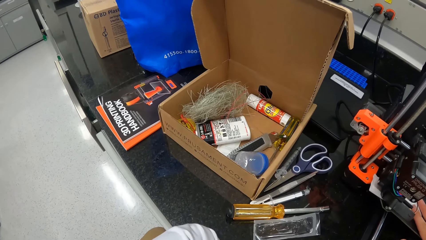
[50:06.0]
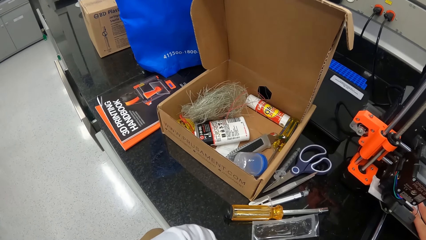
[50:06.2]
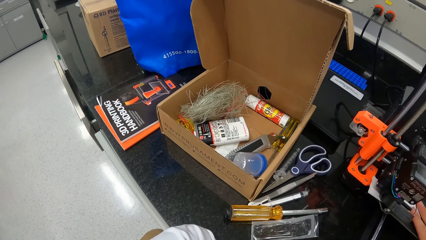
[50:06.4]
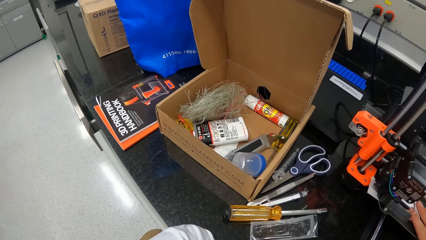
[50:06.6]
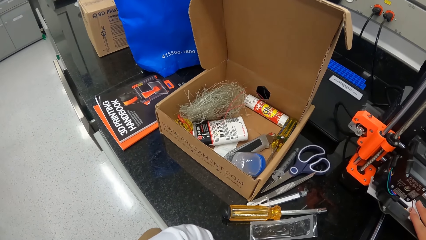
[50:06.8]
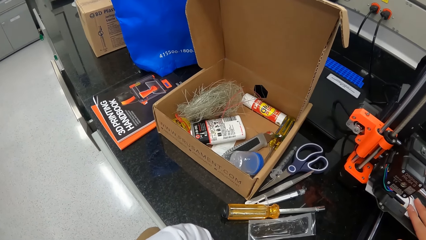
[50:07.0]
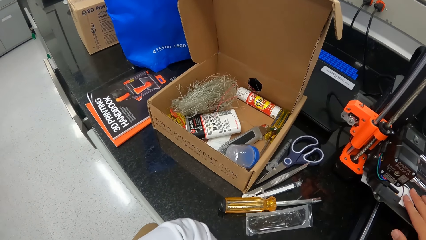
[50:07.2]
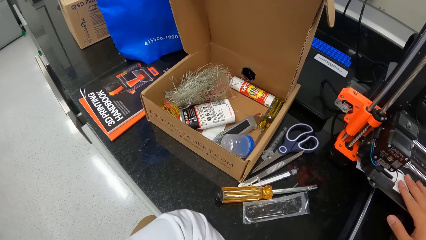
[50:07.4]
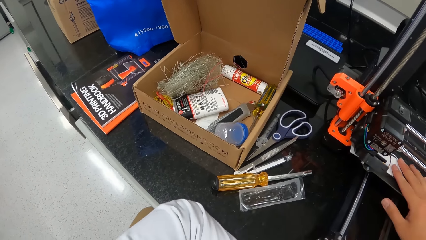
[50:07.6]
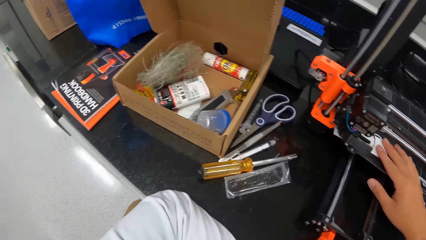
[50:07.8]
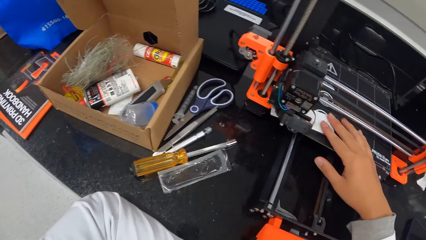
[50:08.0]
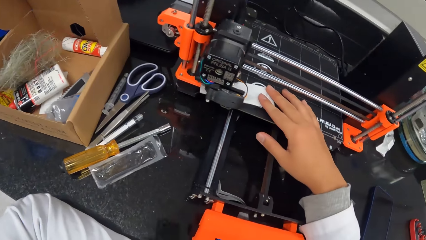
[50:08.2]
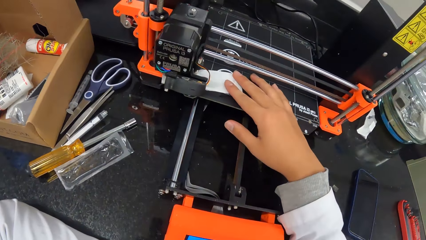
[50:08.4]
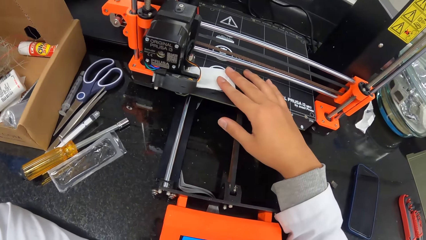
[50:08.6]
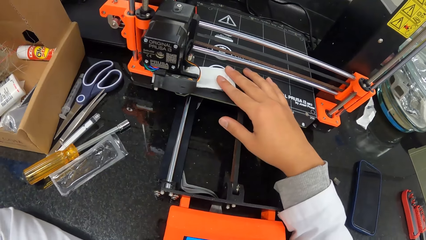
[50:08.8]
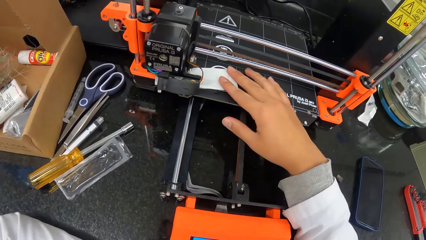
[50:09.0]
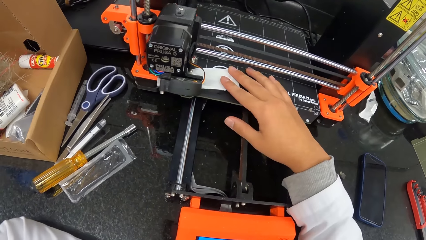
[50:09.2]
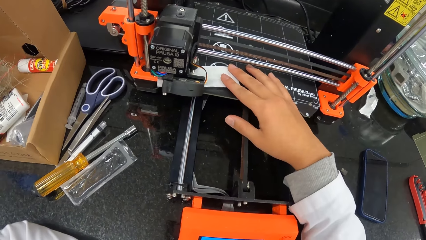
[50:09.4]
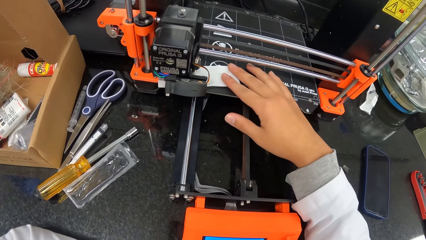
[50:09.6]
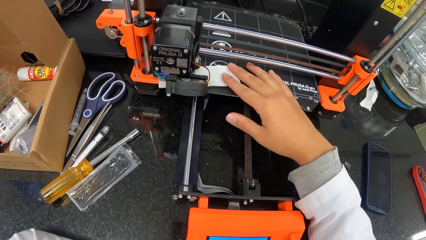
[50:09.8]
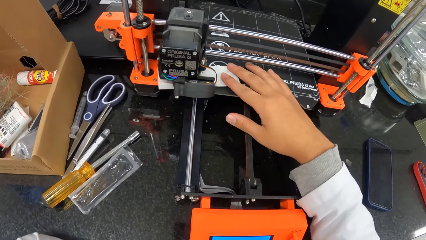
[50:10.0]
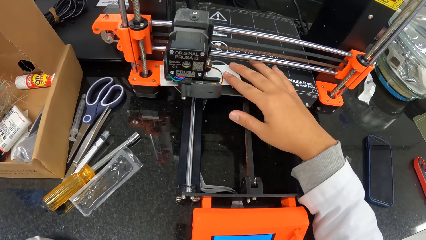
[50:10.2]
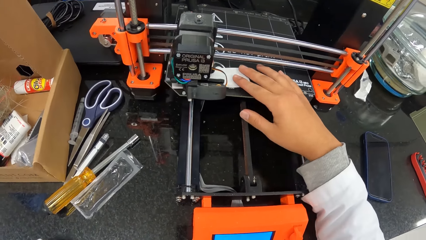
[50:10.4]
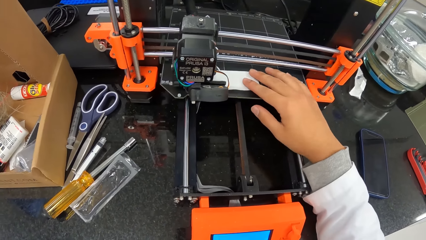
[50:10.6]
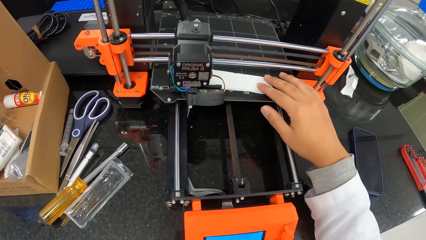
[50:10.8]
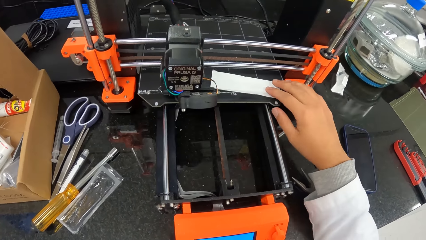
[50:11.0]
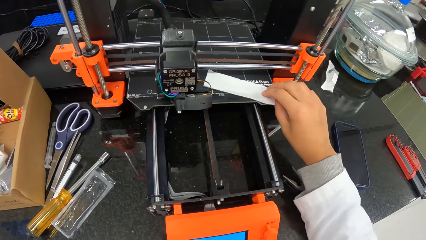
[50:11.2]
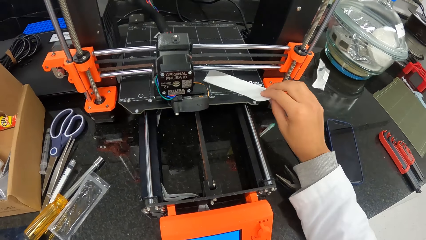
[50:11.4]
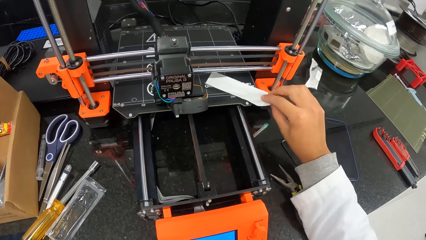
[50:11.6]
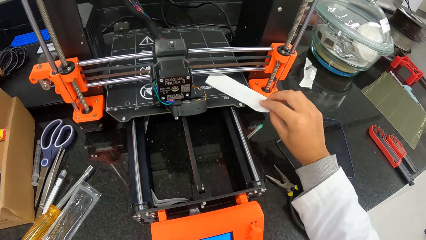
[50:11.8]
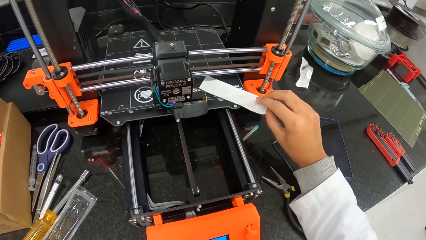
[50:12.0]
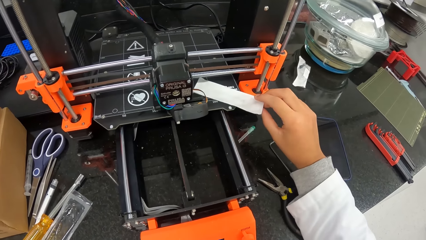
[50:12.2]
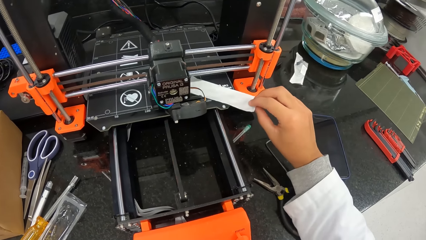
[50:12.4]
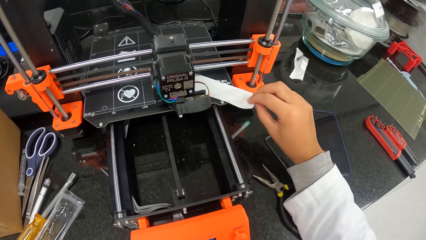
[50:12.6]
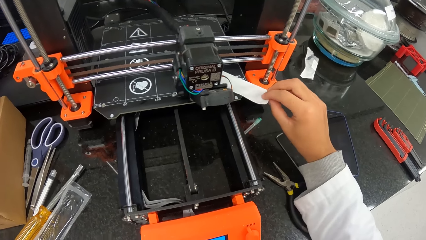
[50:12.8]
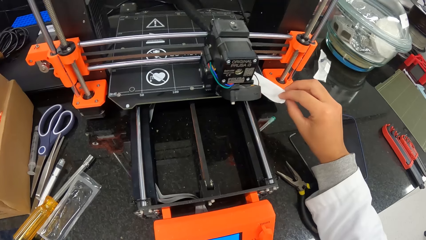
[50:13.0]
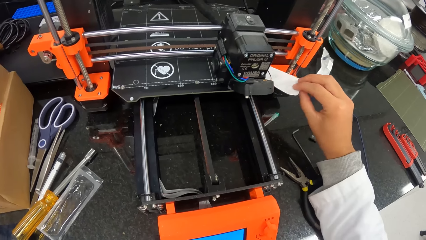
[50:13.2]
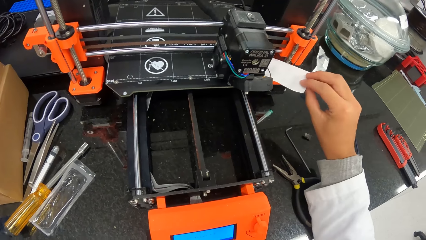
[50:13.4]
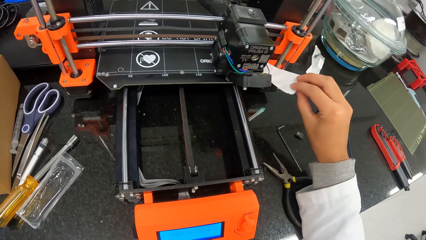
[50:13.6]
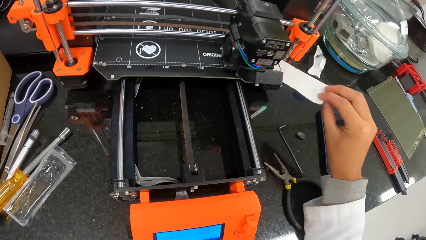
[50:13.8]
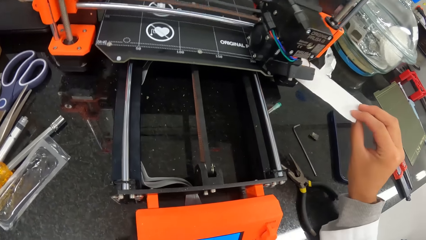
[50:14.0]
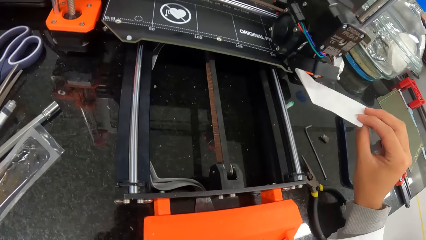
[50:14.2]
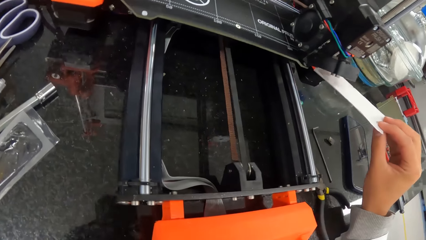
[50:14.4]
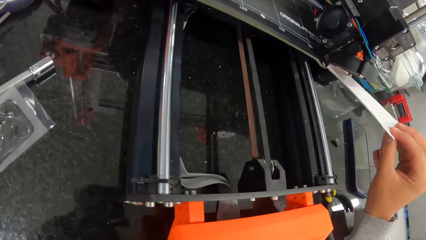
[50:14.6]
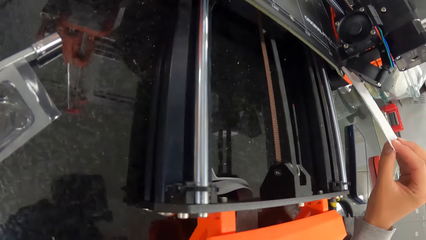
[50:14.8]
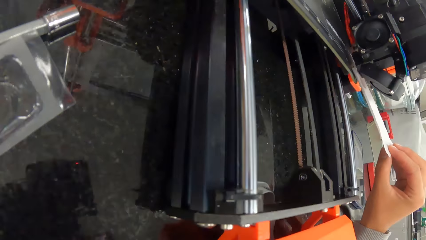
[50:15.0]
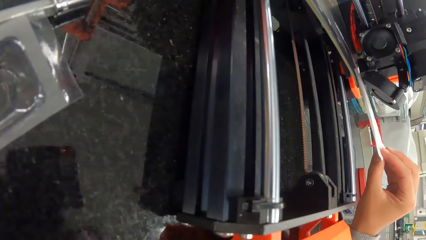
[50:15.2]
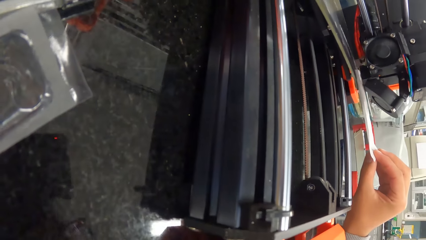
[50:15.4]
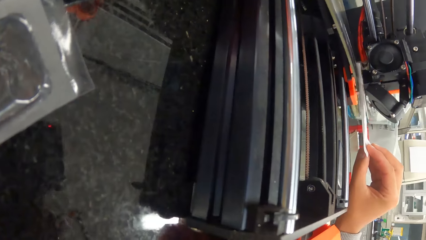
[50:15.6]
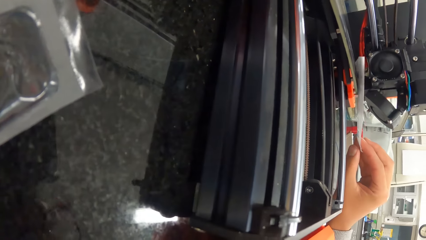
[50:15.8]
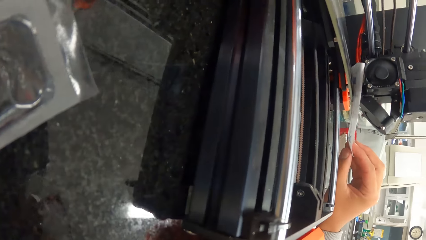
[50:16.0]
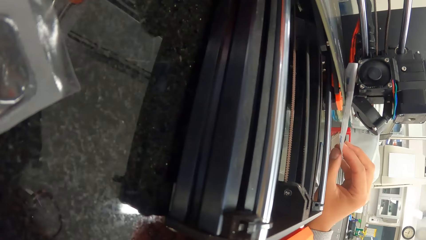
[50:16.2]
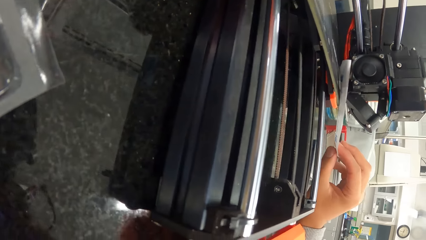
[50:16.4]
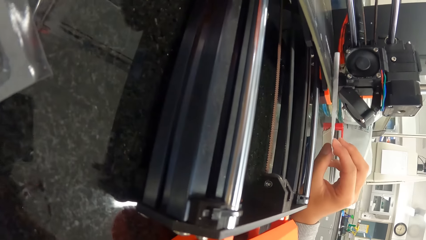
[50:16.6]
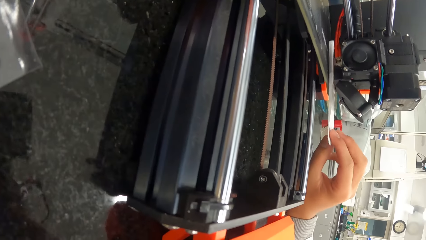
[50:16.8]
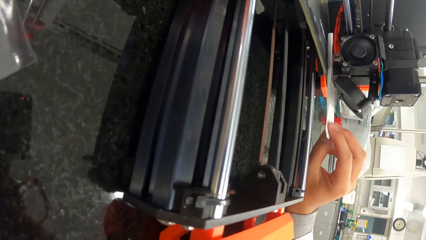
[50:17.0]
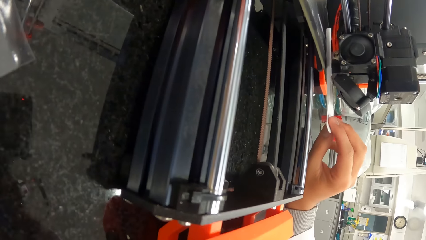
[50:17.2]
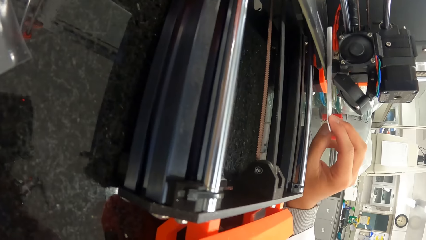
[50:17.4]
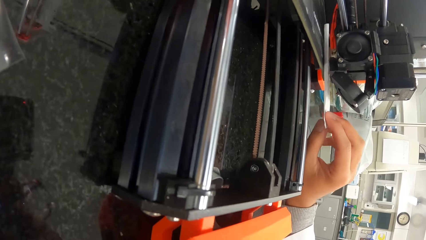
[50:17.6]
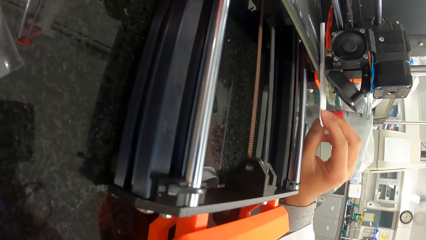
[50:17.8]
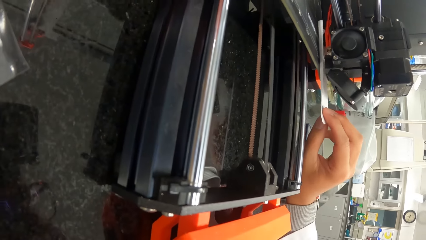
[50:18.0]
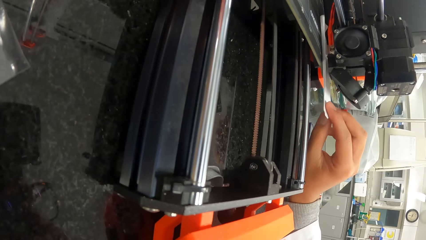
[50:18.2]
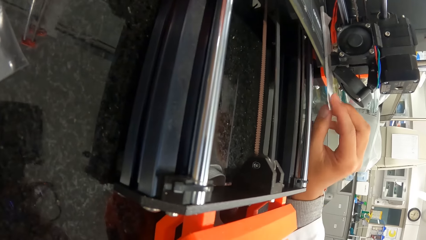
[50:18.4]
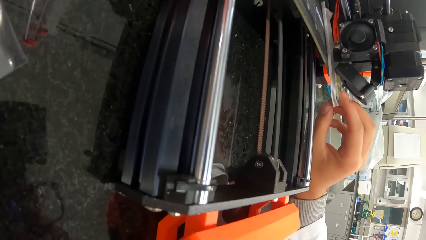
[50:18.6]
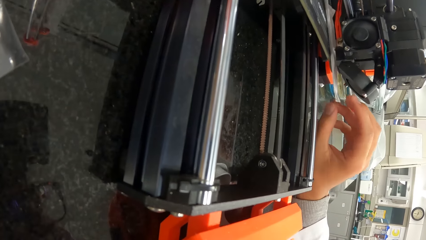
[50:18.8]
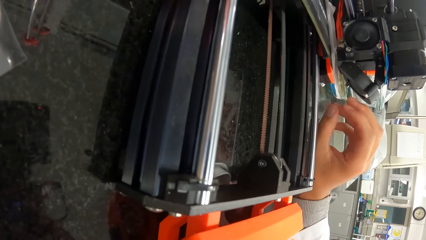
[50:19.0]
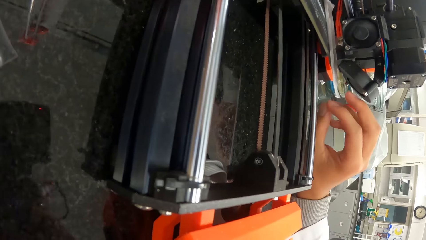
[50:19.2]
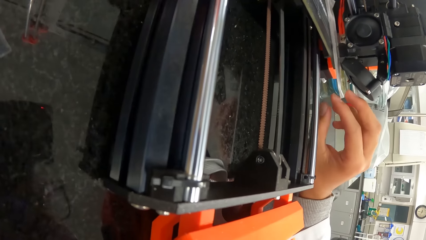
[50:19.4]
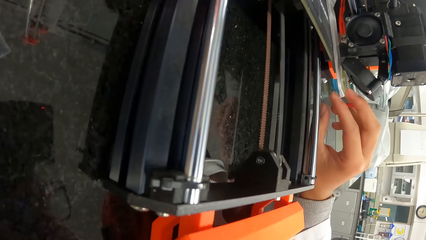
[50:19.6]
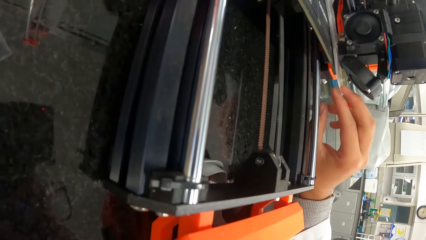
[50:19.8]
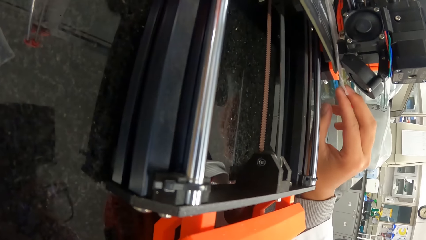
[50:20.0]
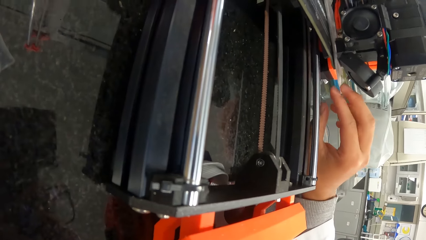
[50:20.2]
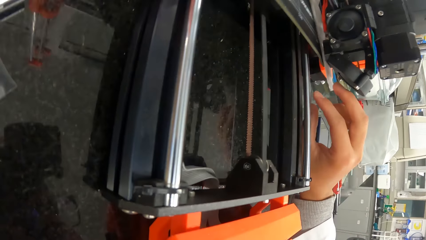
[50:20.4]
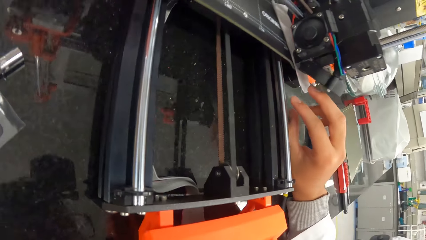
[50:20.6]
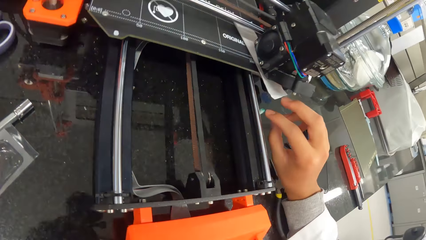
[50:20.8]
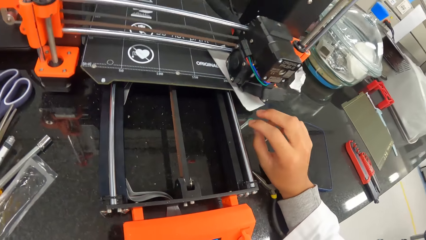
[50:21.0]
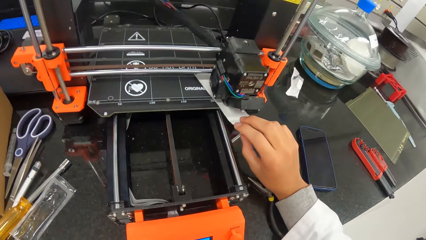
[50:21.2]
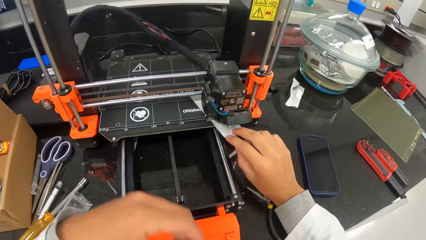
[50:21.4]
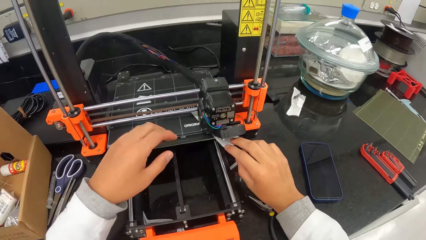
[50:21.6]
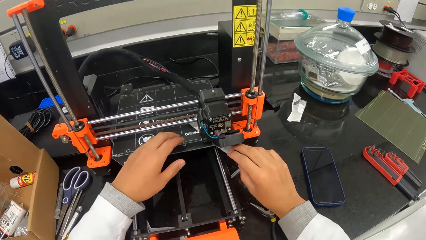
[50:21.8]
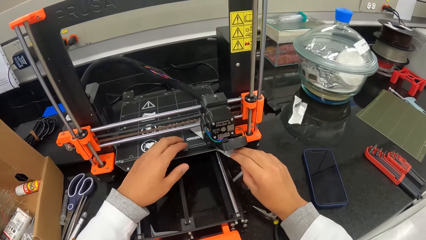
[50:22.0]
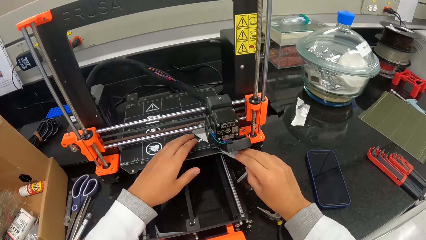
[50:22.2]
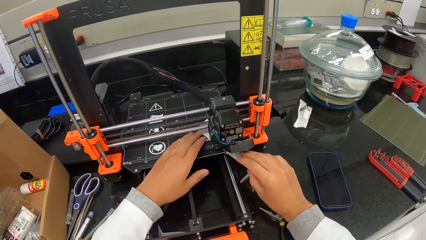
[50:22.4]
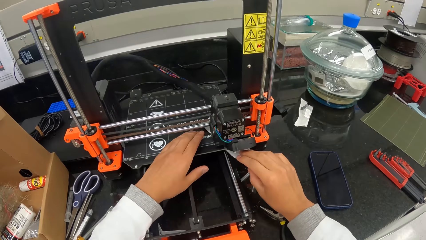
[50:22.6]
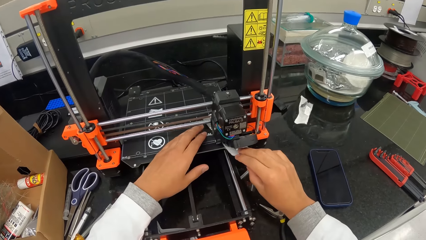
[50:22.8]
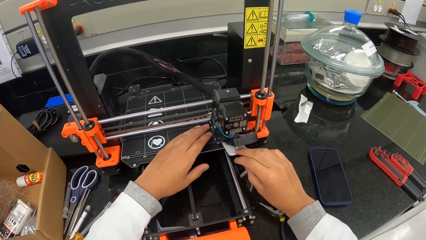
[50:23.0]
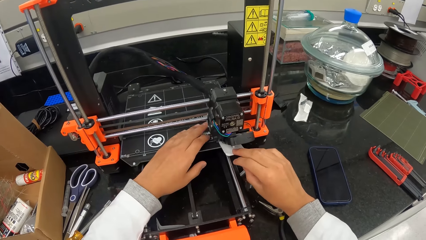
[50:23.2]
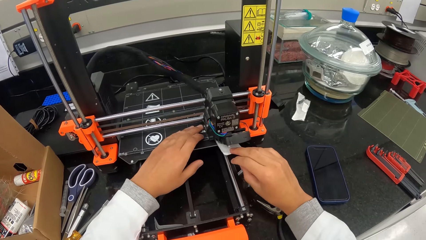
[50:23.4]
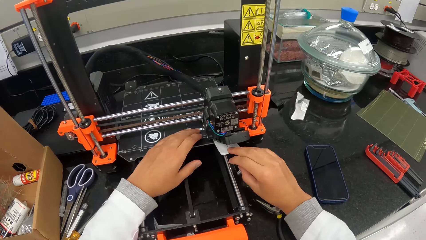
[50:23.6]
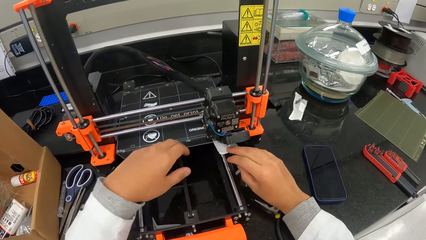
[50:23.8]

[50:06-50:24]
The camera wearer prints on a piece of paper with the 3D printer and looks at the 3D printer. He removes the paper under the carriage of the 3D printing machine with his right hand. He puts the paper in his right hand under the carriage of the 3D printing machine. He prints on the piece of paper with the 3D printer. He adjusts the paper under the carriage of the 3D printing machine with his hands.
